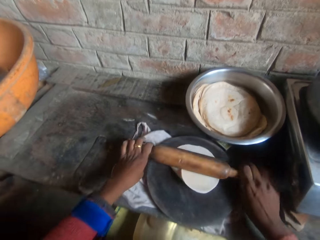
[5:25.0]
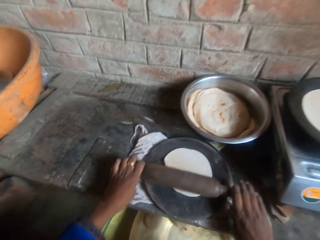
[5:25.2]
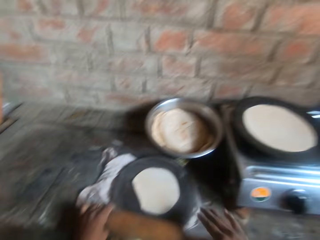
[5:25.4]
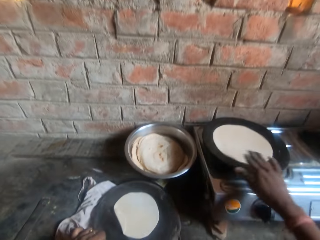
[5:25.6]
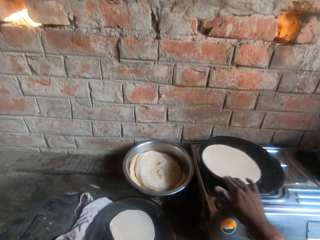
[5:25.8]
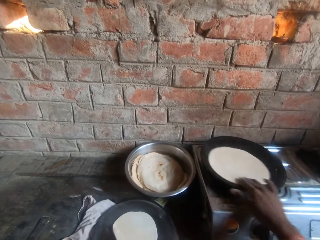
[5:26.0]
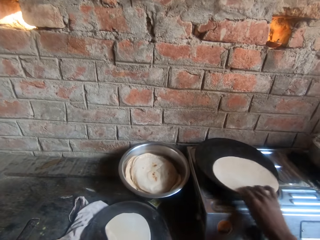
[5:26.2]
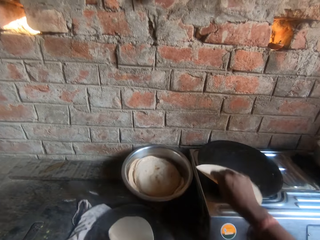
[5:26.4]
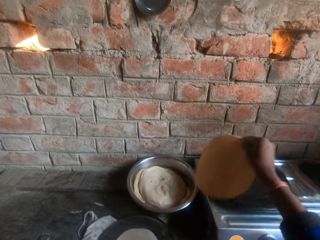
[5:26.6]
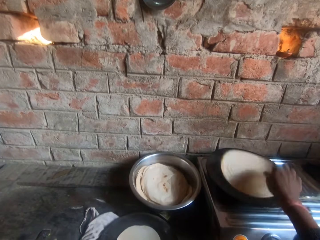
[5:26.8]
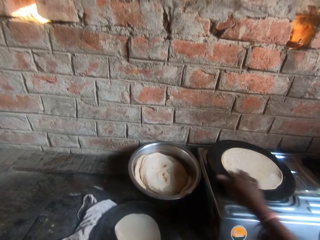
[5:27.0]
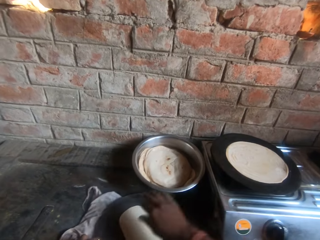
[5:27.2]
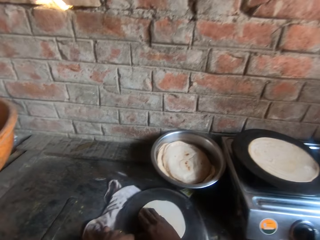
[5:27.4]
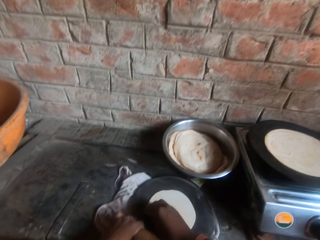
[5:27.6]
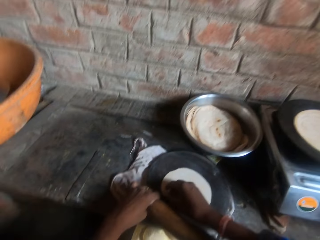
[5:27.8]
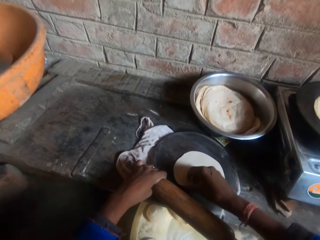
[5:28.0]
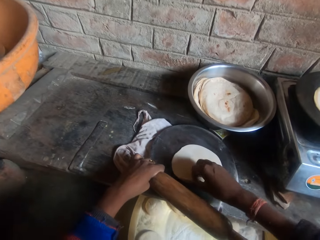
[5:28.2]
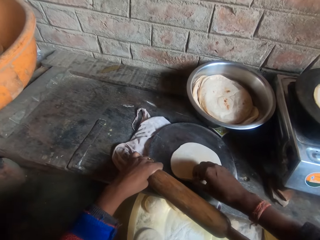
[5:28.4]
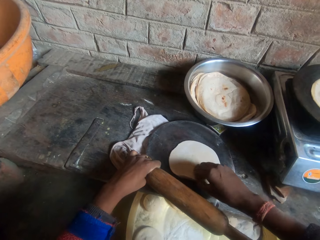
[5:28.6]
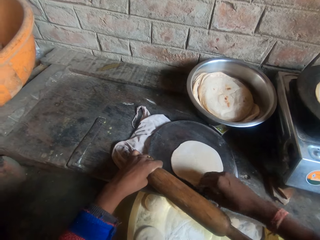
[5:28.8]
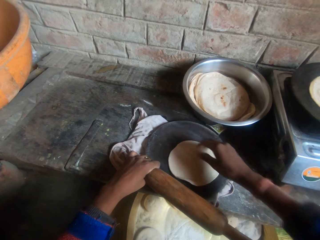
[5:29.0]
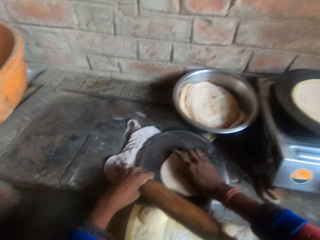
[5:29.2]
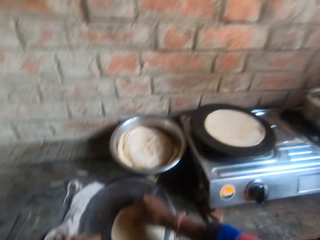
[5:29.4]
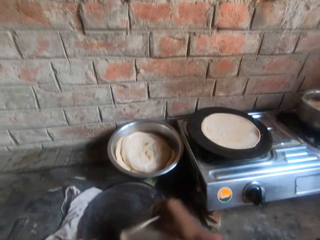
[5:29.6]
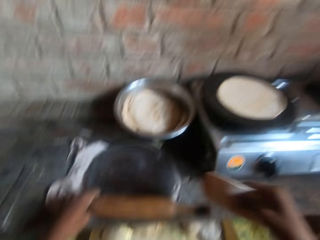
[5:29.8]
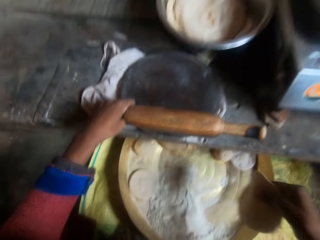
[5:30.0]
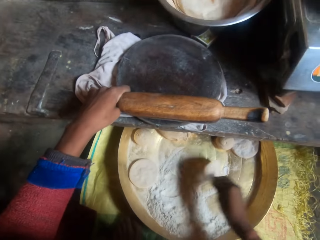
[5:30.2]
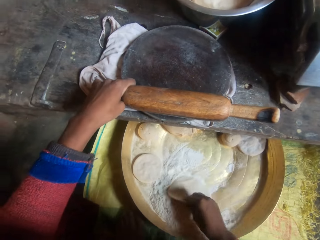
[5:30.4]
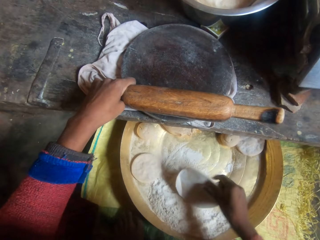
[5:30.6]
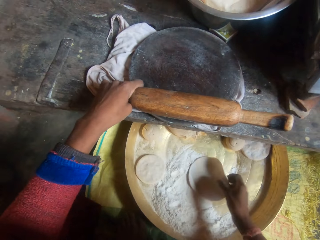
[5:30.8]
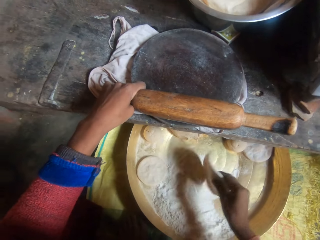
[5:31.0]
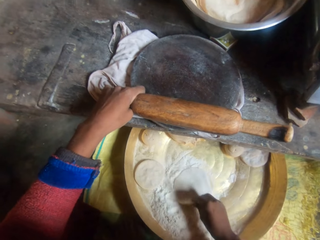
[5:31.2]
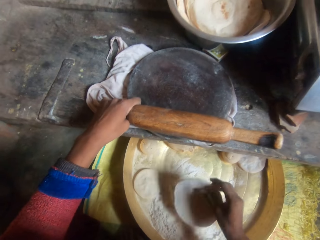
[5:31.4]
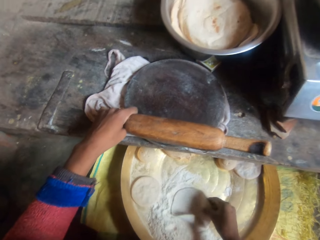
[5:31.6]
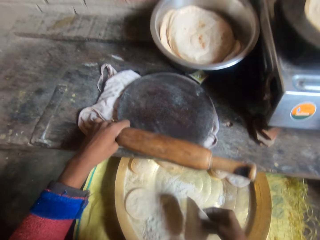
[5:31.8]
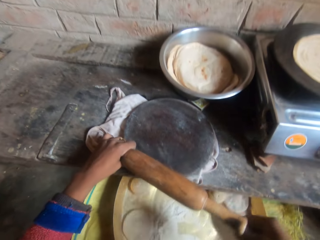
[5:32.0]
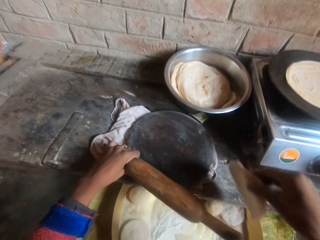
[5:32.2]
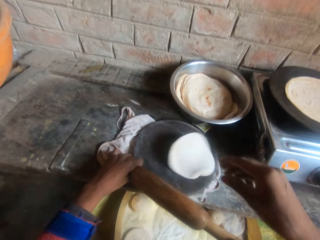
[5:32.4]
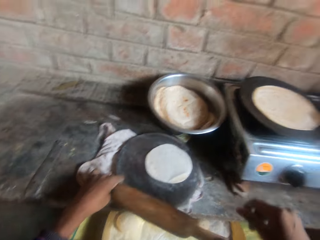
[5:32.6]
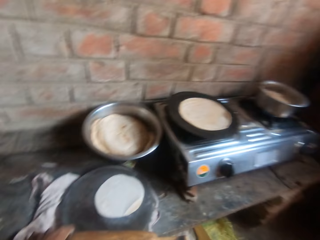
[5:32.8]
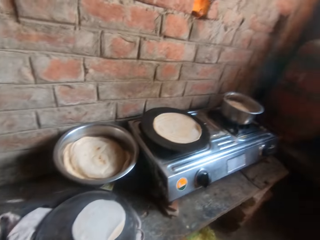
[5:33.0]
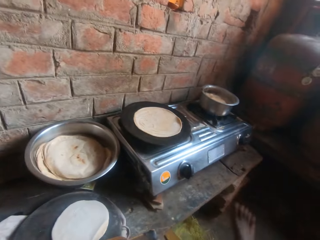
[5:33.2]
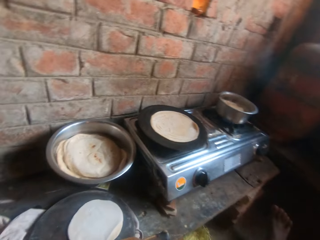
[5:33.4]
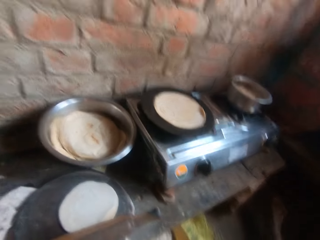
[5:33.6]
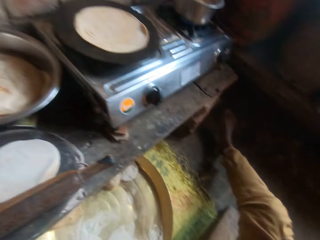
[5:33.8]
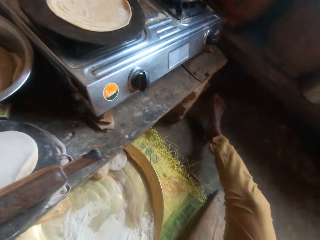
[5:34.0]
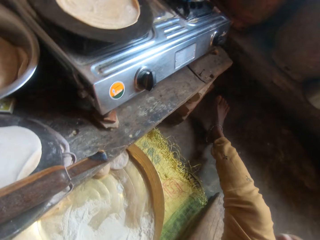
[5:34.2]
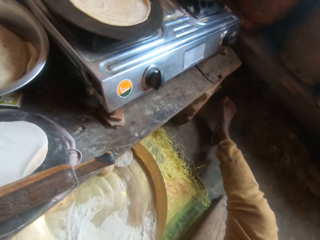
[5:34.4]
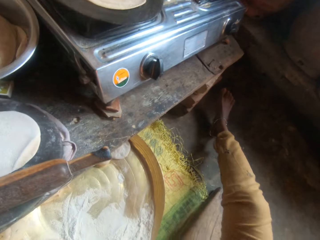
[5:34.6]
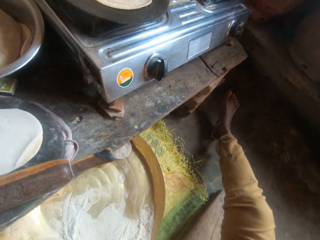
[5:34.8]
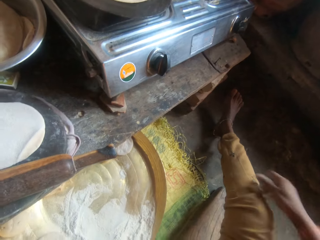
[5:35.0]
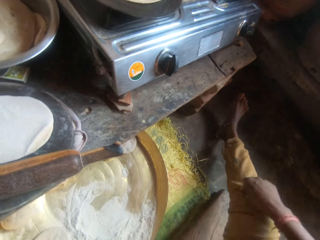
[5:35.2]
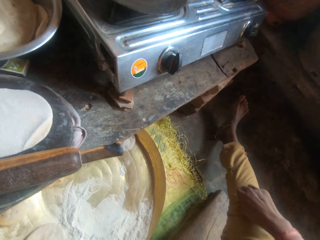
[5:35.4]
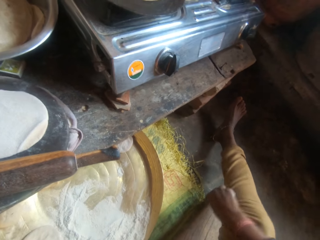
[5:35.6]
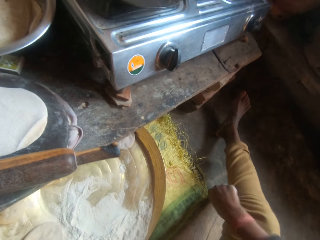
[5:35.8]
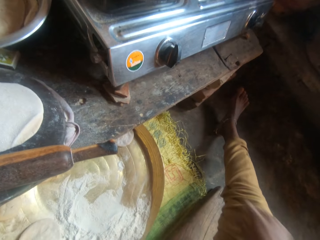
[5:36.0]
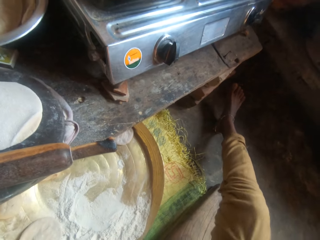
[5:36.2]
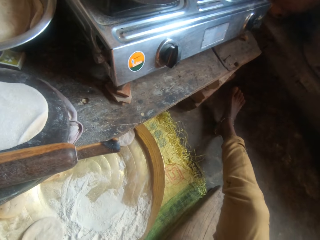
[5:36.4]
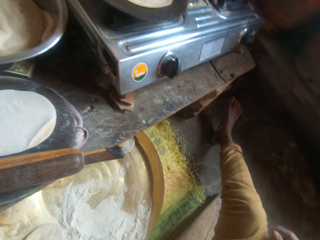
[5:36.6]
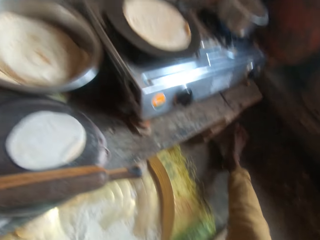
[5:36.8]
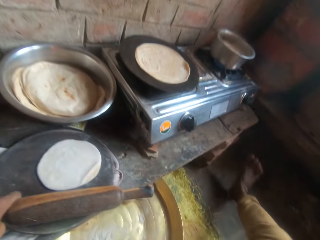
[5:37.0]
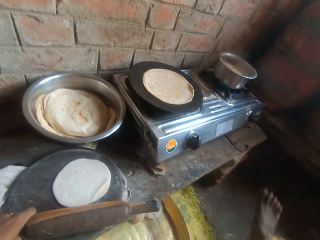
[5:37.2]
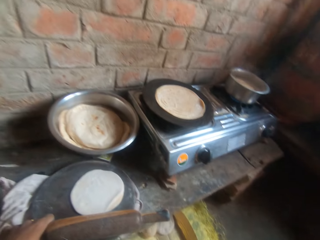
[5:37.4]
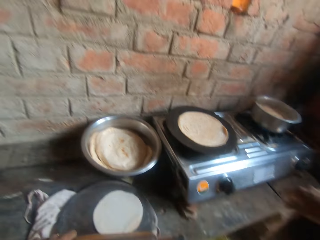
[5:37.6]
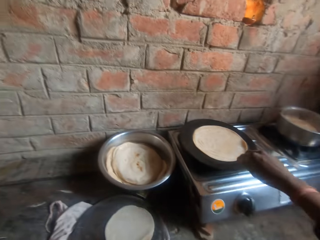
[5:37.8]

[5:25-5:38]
The camera wearer flips the roti on the griddle. She touches the dough on the pastry board. She moves the dough from the board to the bucket. She dips the dough into flour. She rolls the dough in the flour inside the bucket. She puts the dough on the pastry board. She looks around. She touches her leg and adjusts her trousers.

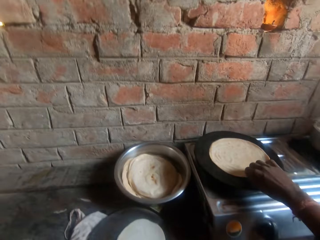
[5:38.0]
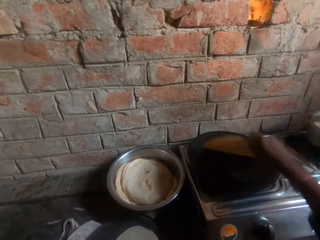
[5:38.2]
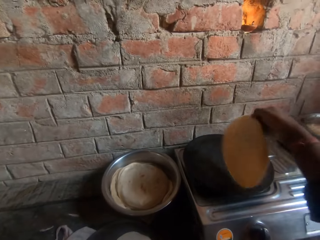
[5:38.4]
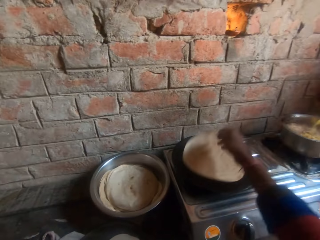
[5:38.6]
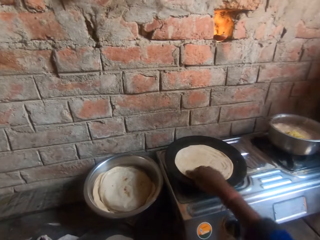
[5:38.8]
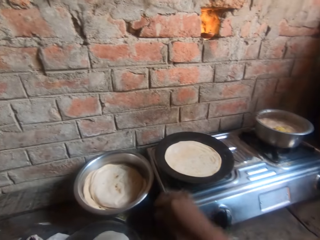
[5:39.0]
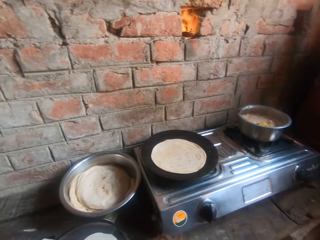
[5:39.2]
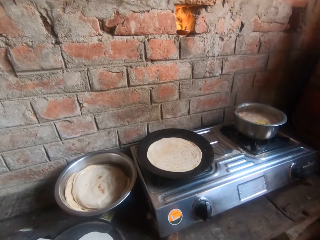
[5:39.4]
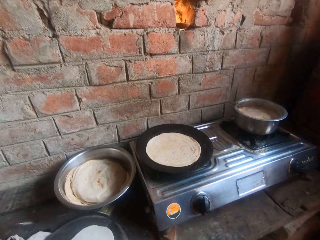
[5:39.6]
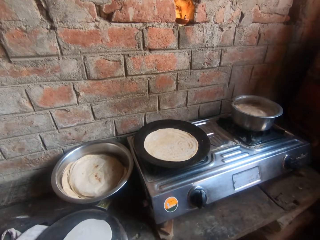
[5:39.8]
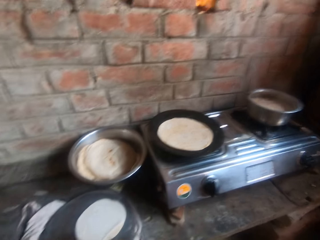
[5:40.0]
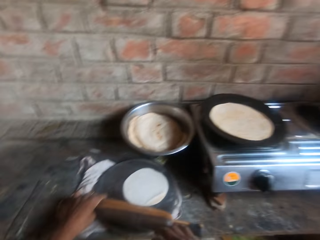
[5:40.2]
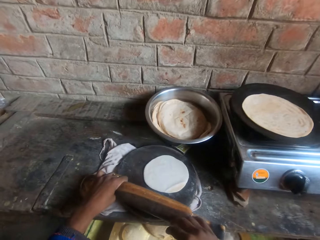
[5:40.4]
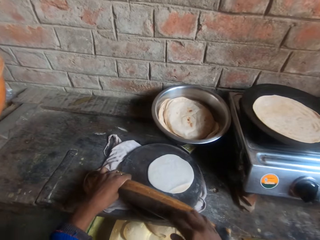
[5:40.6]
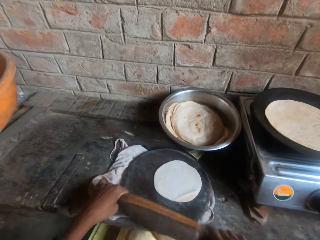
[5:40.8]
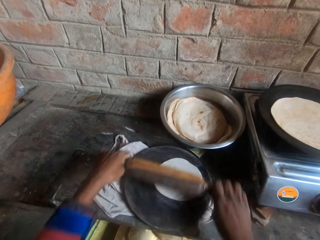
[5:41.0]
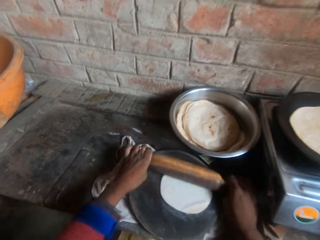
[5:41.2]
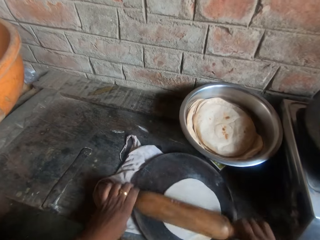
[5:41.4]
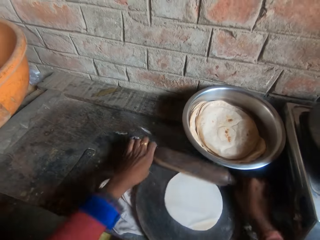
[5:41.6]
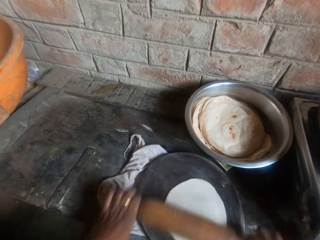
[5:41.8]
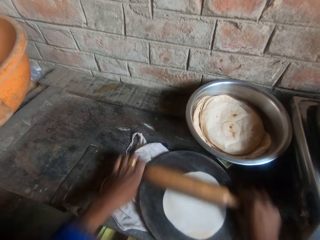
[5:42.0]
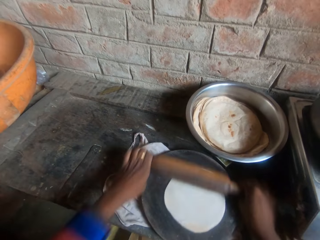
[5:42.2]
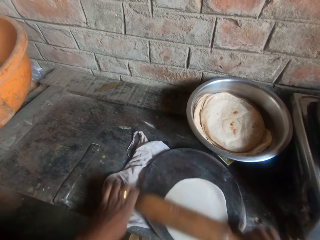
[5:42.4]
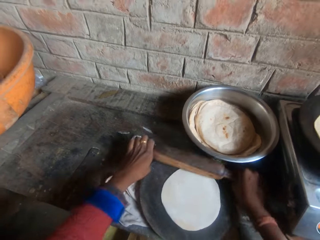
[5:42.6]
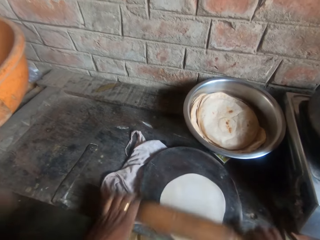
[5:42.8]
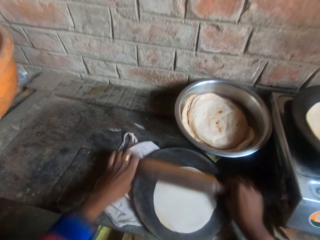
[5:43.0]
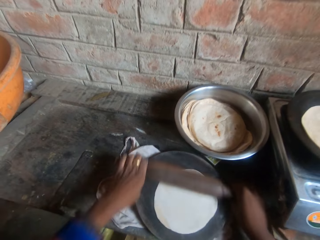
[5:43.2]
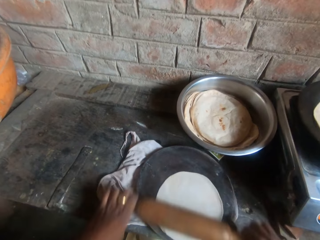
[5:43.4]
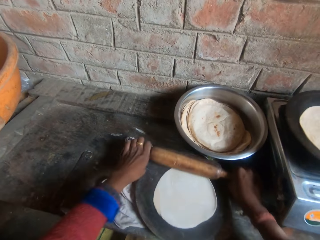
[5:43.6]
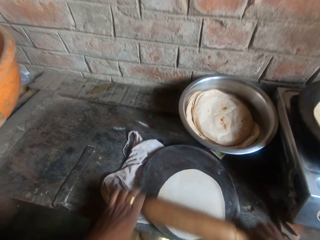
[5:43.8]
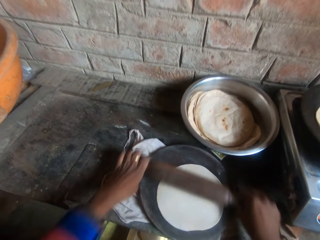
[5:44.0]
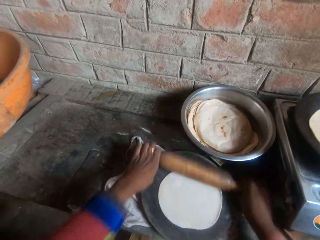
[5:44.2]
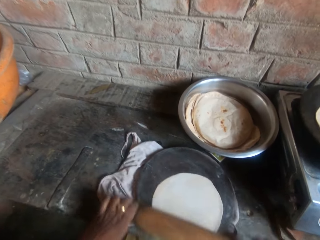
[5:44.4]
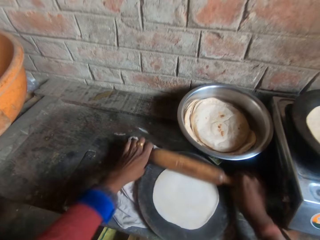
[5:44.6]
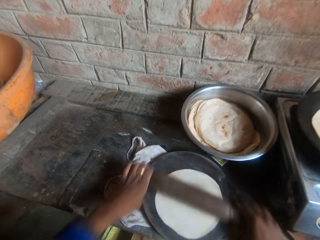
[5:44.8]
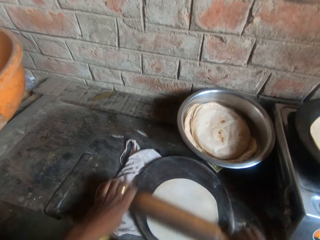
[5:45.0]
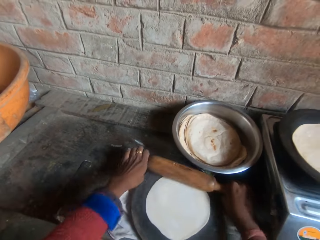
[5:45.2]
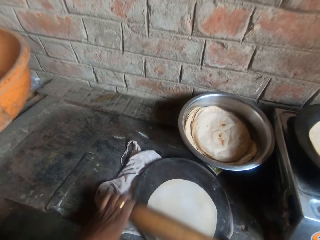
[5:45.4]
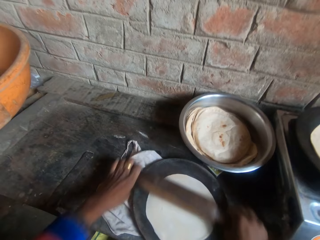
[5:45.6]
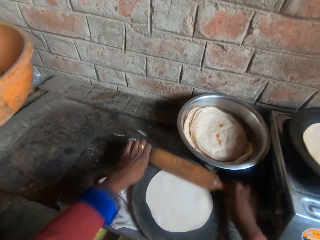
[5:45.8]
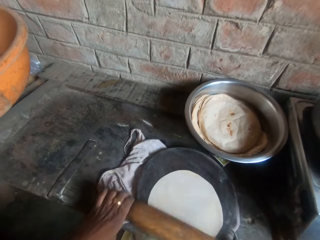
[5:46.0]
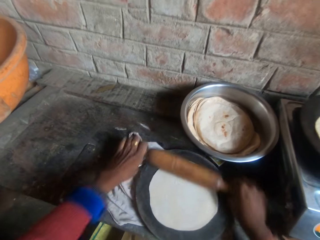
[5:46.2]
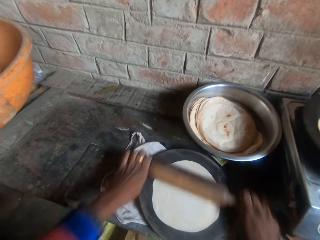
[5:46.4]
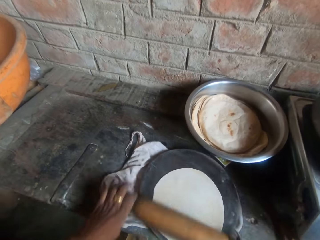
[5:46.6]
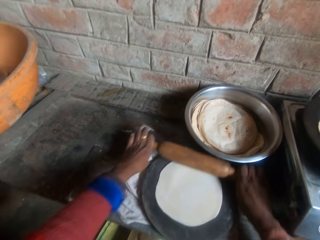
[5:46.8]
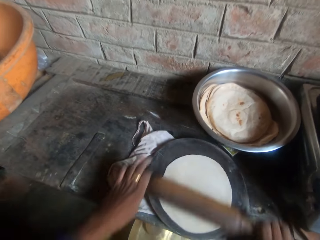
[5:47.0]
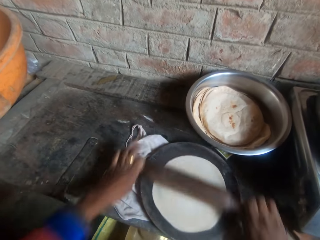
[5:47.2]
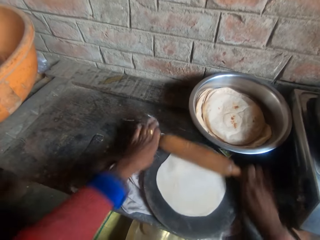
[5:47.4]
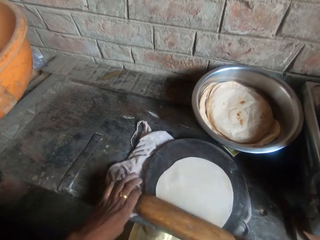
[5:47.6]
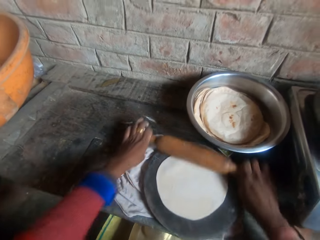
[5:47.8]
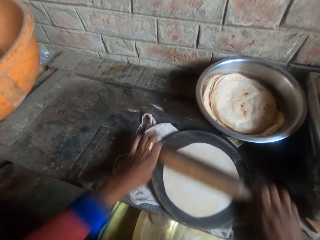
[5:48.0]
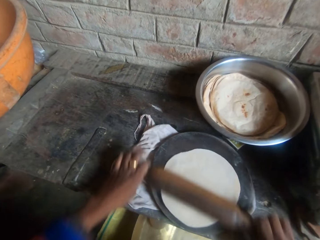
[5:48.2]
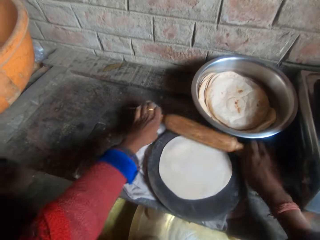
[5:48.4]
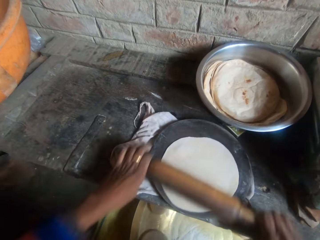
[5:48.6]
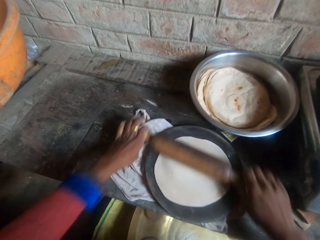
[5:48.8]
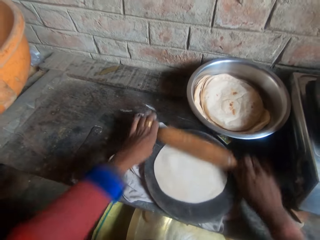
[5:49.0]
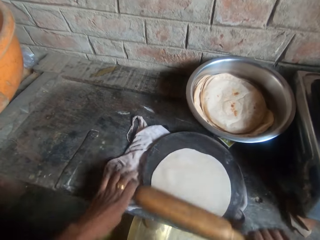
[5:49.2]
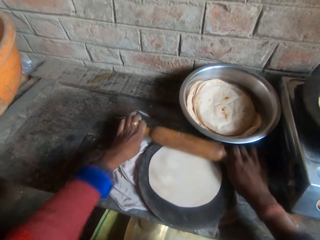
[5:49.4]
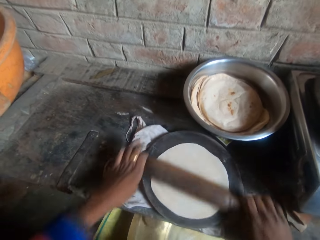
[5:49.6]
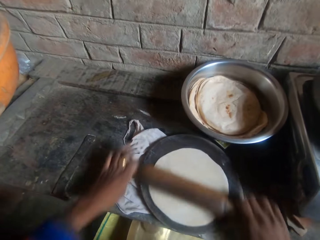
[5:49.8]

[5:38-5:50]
The camera wearer flips the roti on the griddle. They knead the dough on the board with a rolling pin.
